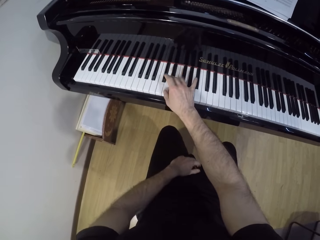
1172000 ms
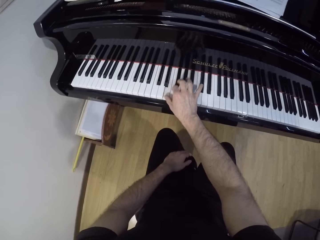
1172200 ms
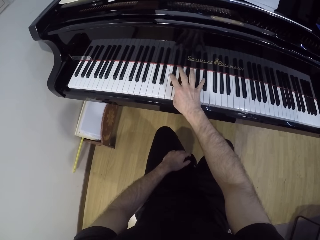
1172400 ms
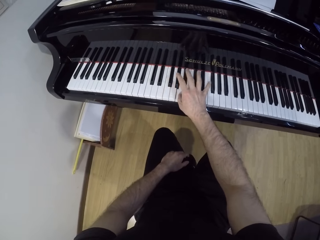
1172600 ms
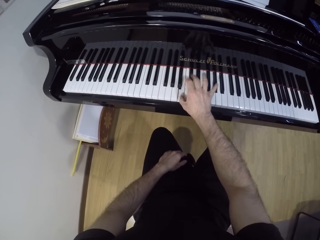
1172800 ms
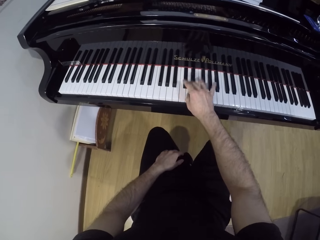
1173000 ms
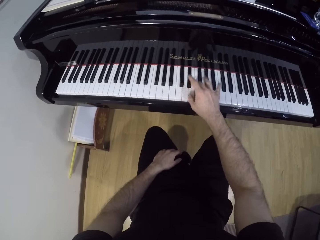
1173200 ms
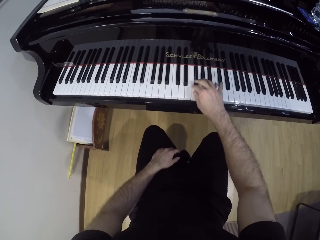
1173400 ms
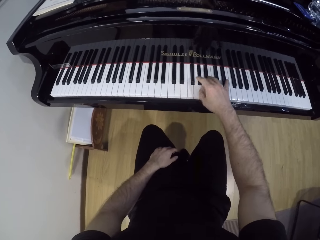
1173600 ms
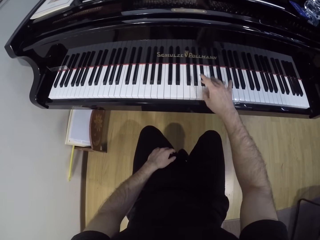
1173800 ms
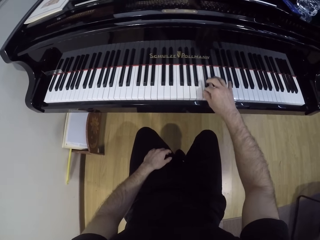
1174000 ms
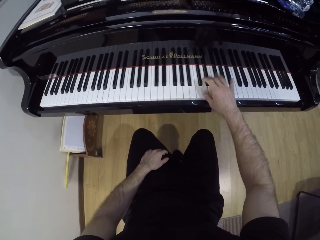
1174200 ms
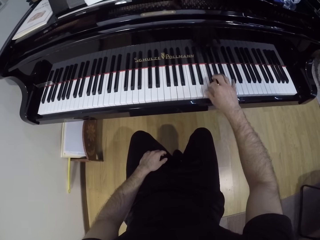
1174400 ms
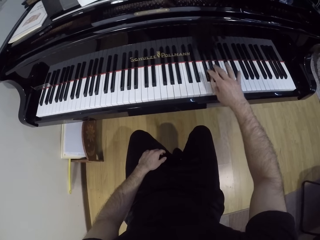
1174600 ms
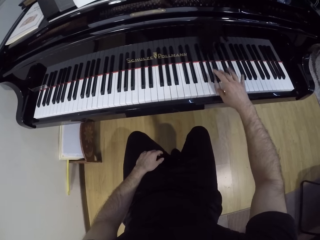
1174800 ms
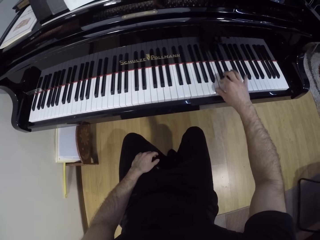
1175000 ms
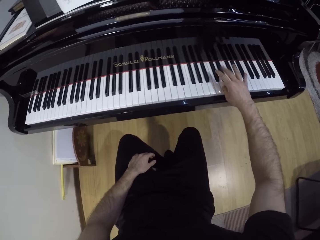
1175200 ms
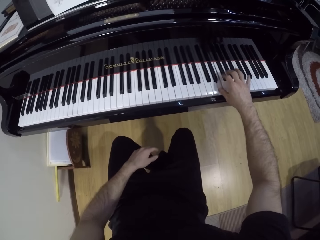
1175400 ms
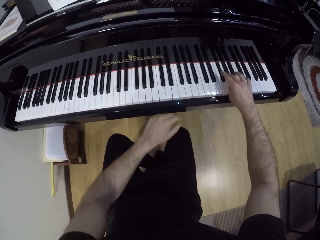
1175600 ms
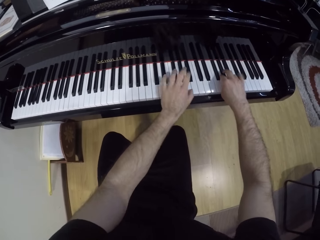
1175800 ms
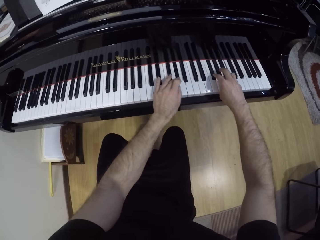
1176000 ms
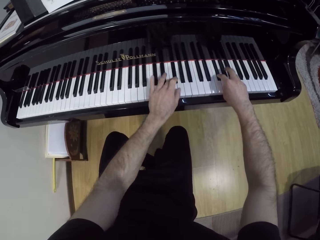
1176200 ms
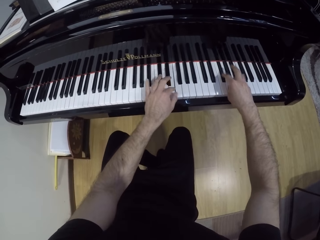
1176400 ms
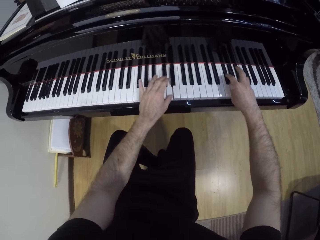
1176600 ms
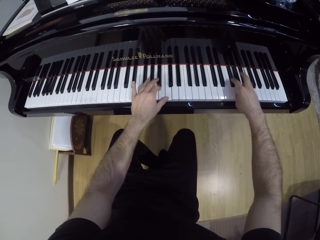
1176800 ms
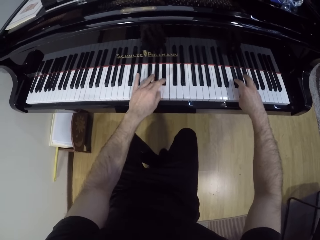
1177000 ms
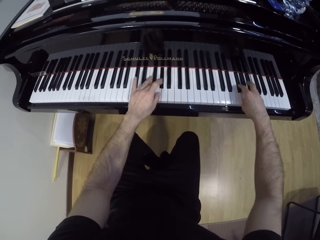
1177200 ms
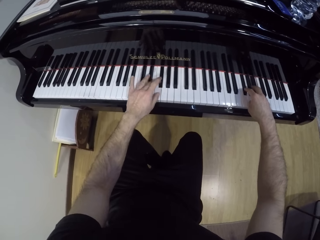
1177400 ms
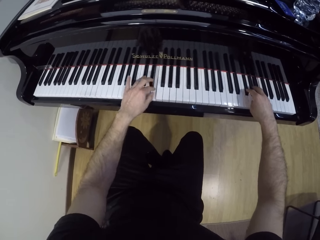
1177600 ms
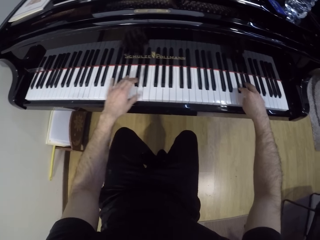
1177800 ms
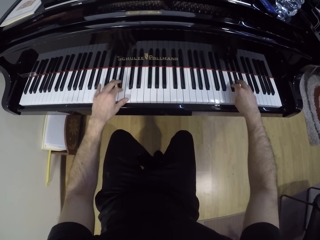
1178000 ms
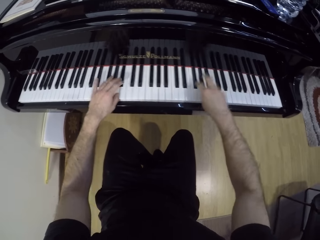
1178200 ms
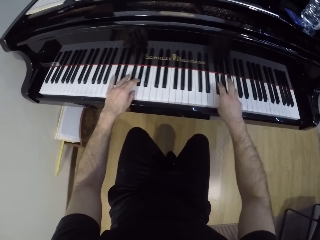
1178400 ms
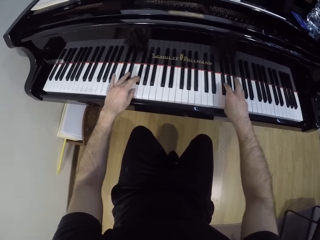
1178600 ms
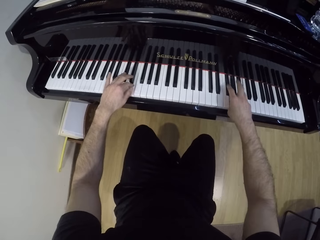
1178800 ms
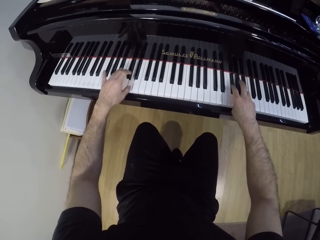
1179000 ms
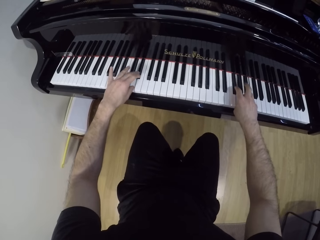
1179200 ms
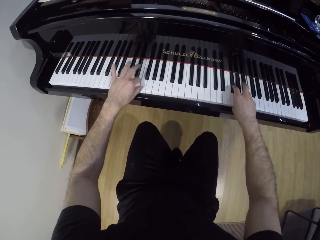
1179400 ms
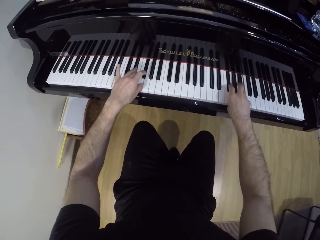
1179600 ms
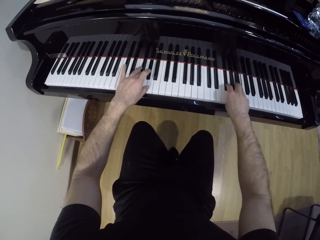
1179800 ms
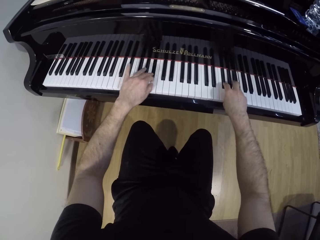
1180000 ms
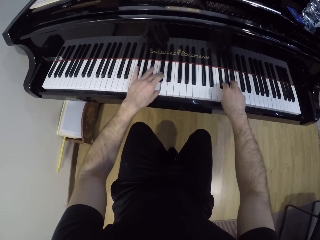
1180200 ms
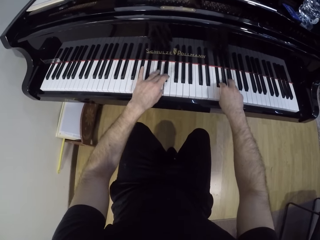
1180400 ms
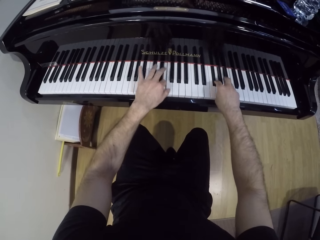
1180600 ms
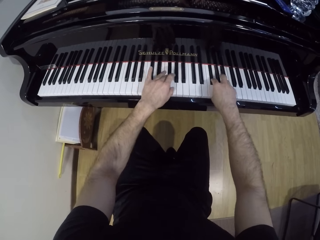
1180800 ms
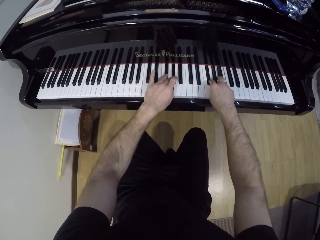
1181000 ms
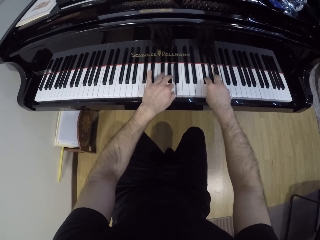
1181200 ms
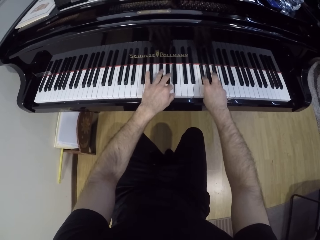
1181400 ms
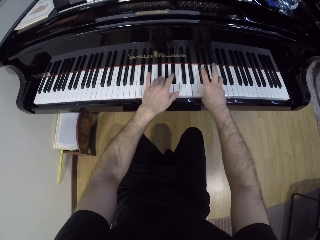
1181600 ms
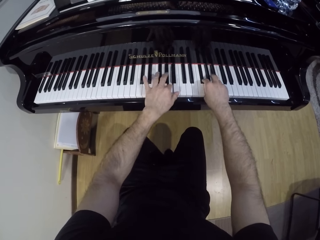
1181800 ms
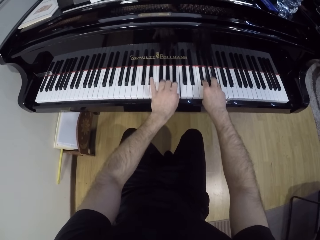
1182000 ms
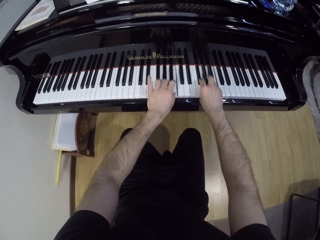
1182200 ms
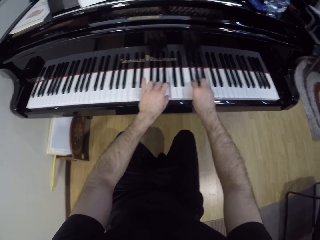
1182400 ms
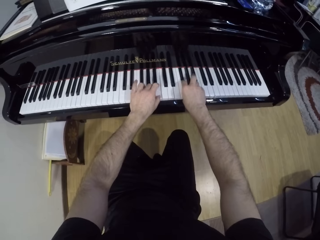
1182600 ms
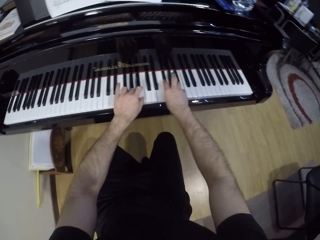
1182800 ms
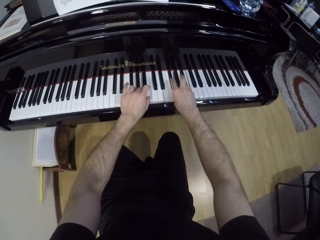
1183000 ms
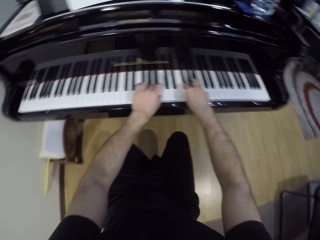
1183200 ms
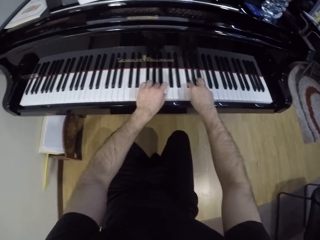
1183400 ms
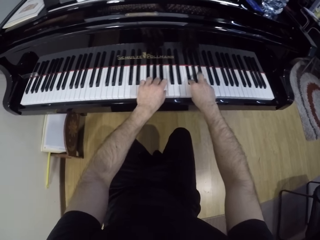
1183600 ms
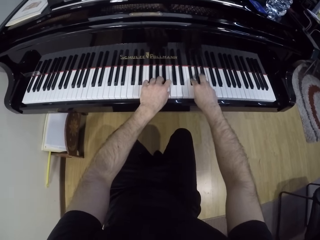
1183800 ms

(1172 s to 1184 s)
The camera wearer supports the left hand on the thigh. He plays the piano with his right hand. He withdraws the left hand from something. He plays the piano with both hands.

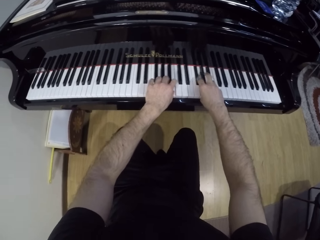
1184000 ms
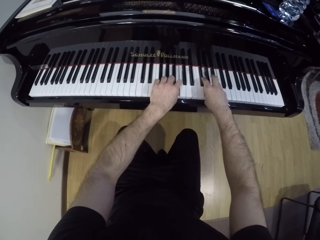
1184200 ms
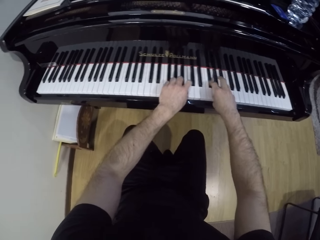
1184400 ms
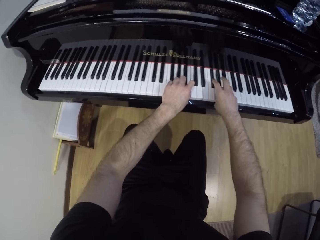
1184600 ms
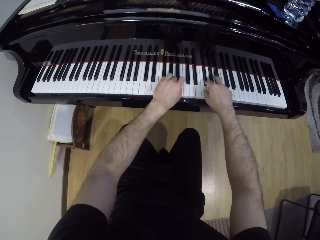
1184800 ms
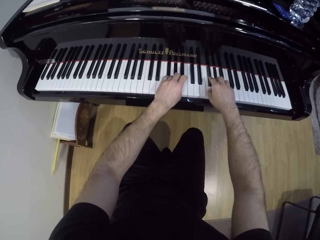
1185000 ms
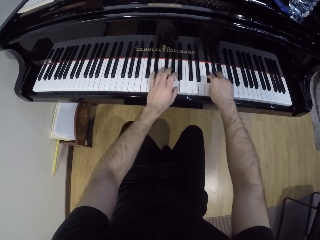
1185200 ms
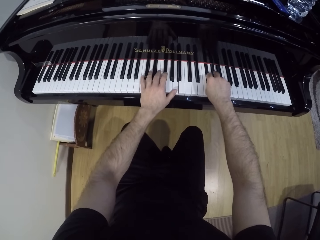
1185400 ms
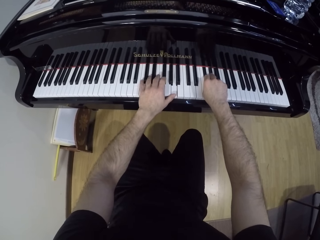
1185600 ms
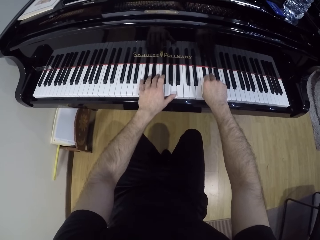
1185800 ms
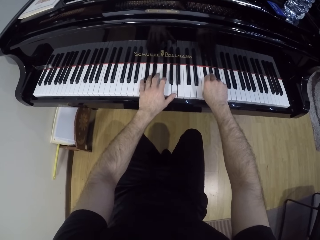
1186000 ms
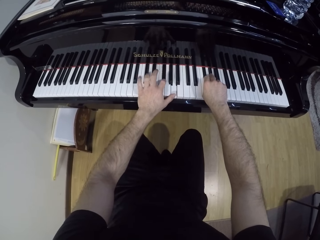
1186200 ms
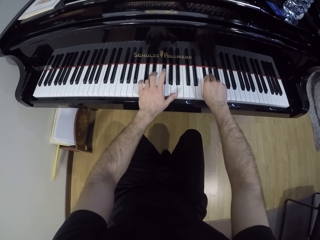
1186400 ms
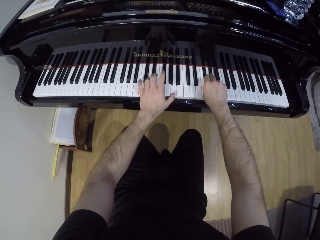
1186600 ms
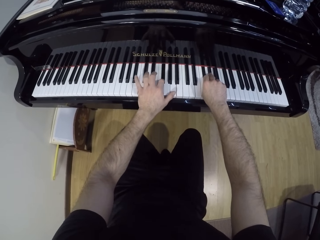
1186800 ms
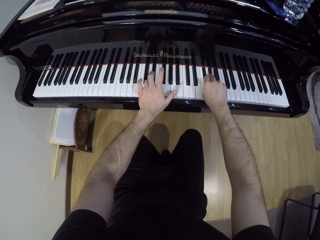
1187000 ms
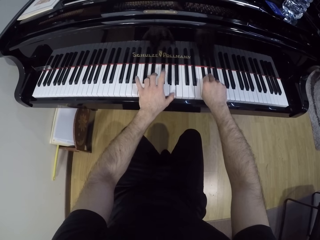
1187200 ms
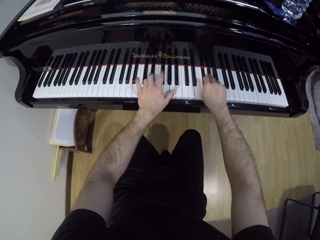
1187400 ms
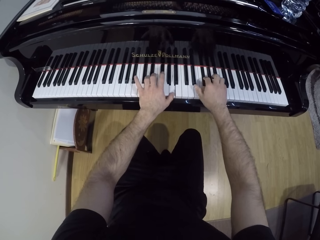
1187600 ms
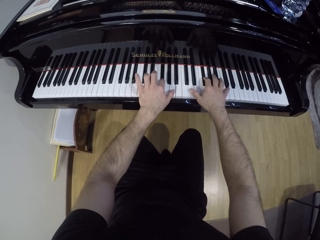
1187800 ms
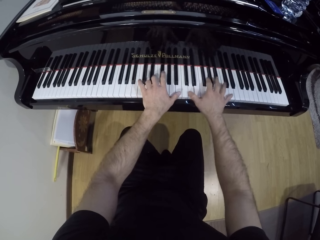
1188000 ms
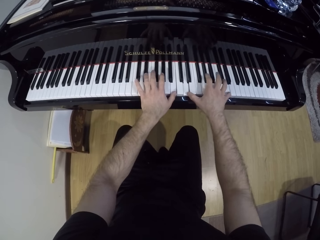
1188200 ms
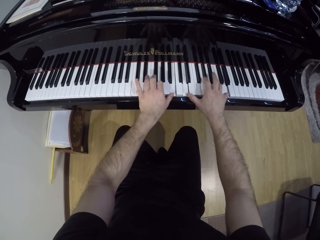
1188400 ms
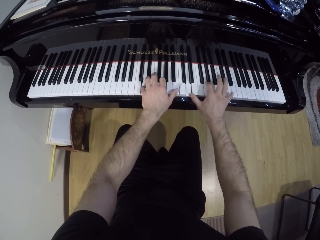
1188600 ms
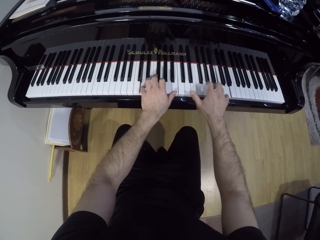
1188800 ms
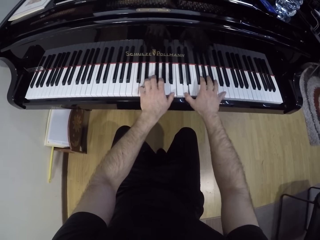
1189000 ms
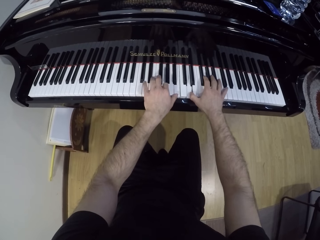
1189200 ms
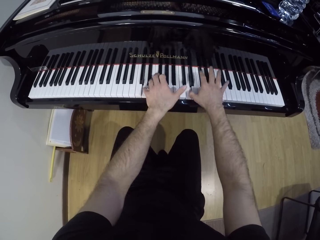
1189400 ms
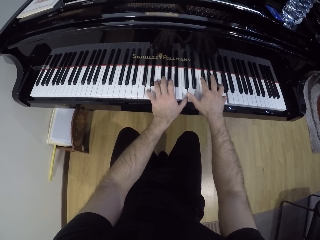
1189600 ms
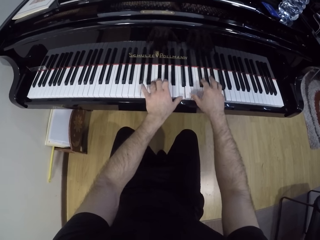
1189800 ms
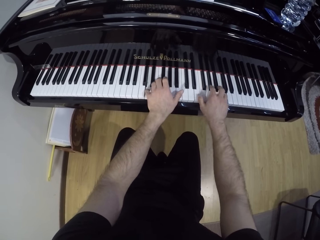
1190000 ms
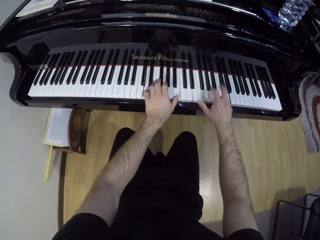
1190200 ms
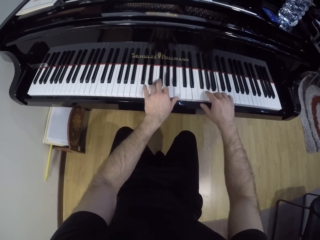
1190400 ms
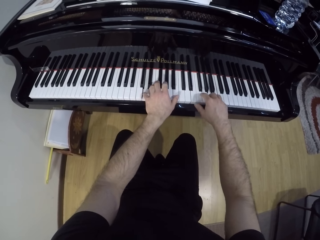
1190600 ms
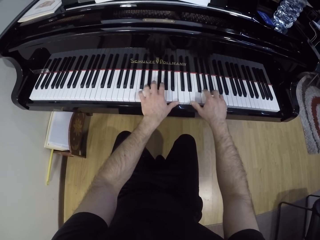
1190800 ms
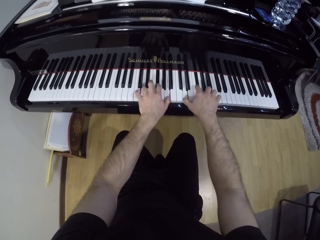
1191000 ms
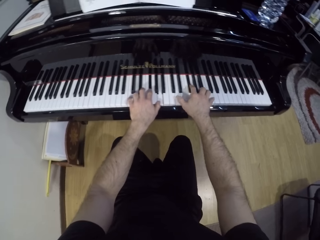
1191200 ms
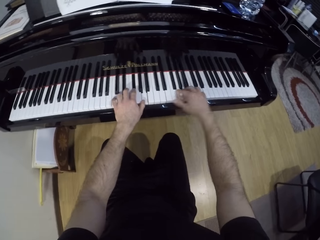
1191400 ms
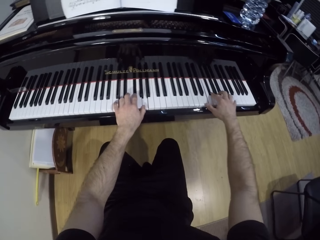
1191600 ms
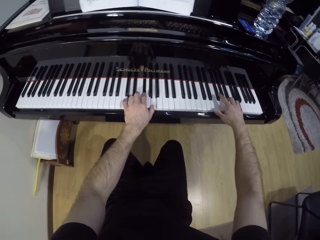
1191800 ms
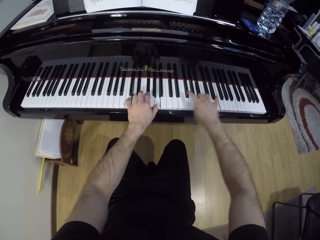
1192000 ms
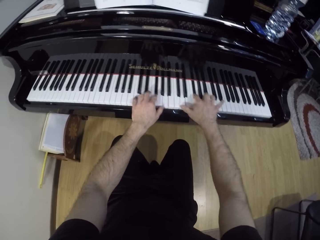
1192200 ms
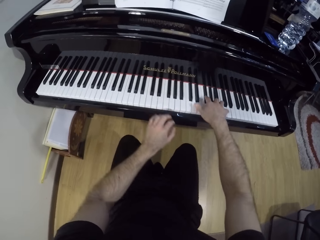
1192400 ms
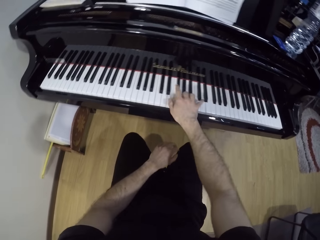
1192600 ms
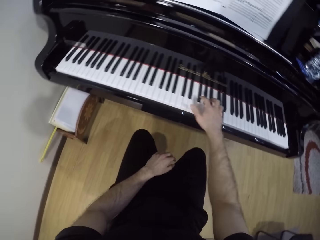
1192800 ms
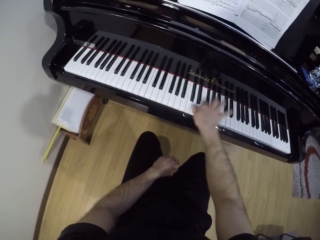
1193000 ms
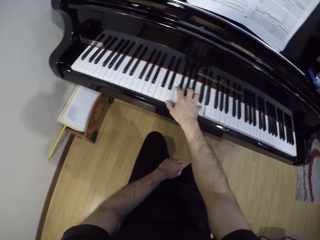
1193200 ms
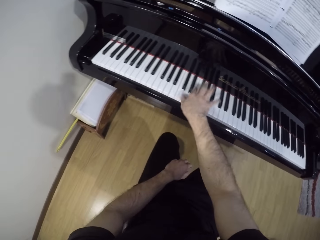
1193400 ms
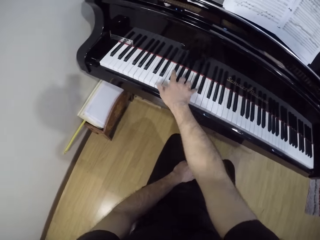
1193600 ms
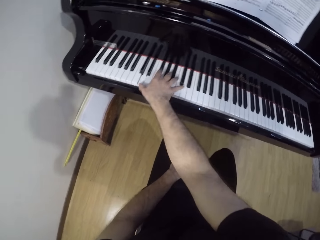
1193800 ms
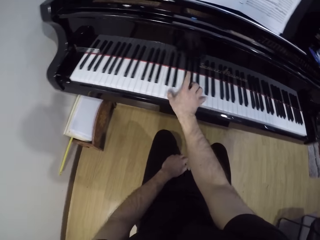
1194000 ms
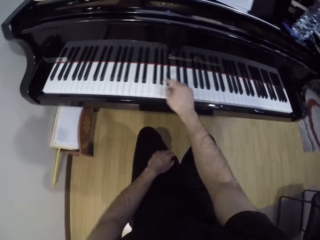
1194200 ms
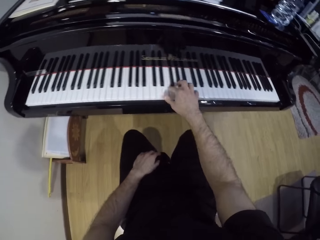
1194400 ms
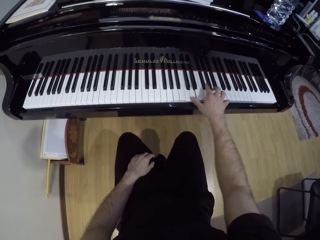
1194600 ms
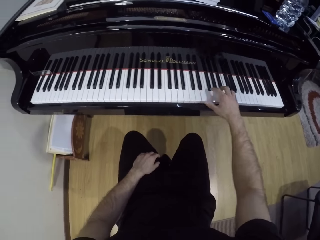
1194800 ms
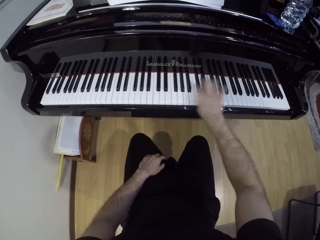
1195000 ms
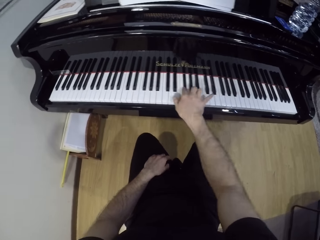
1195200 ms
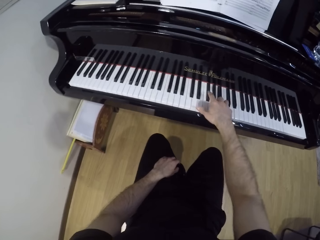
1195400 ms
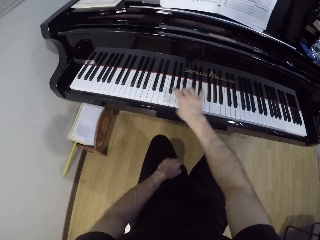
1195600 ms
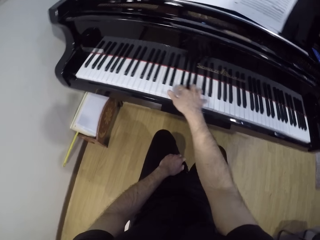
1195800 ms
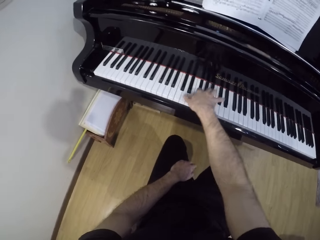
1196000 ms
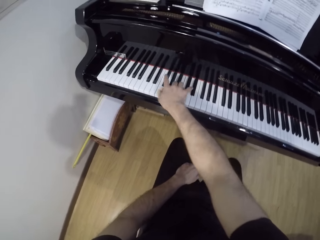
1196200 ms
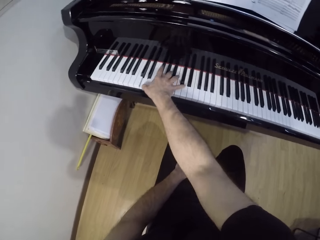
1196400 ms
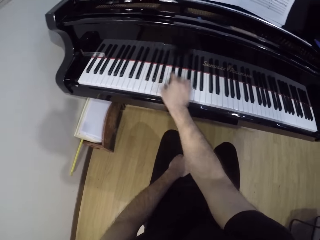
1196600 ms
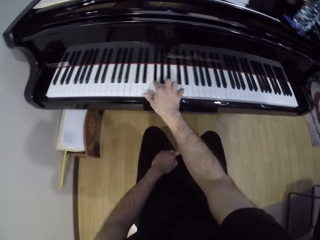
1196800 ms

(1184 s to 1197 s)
The camera wearer plays the piano with his right hand. He supports the left hand on the thigh.
